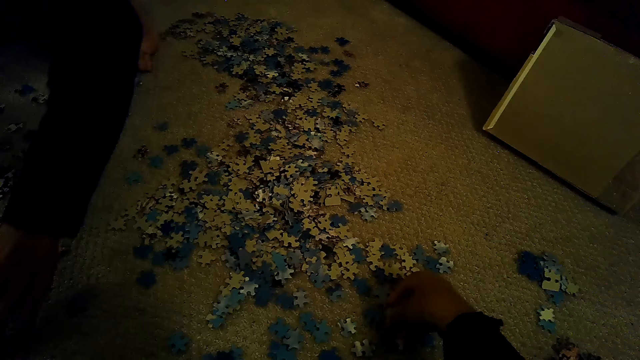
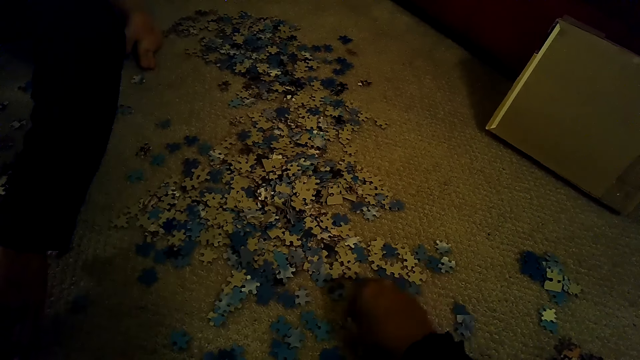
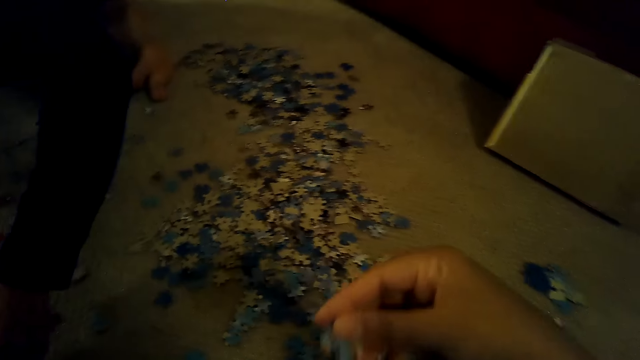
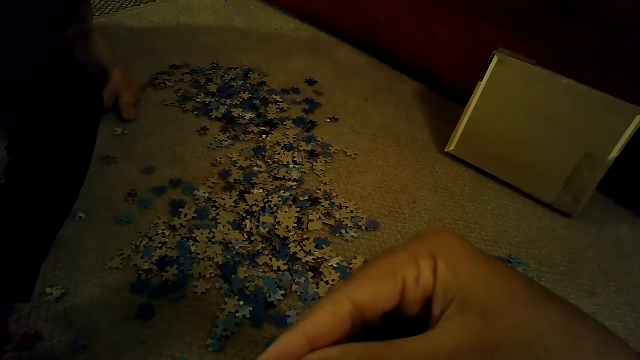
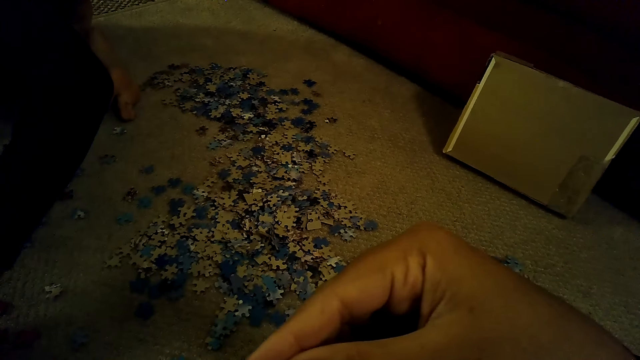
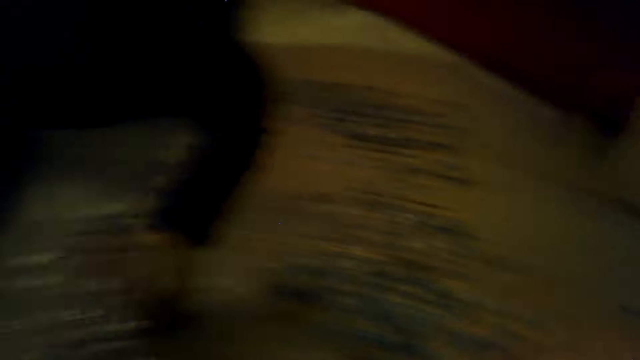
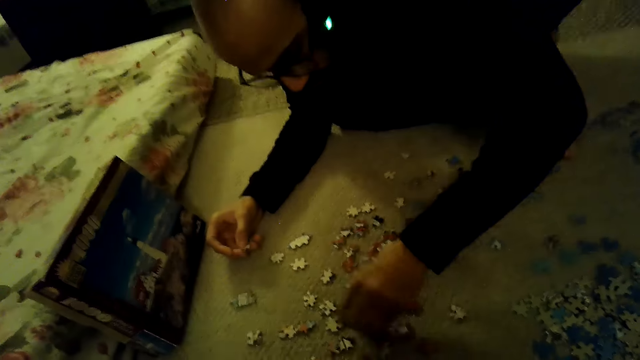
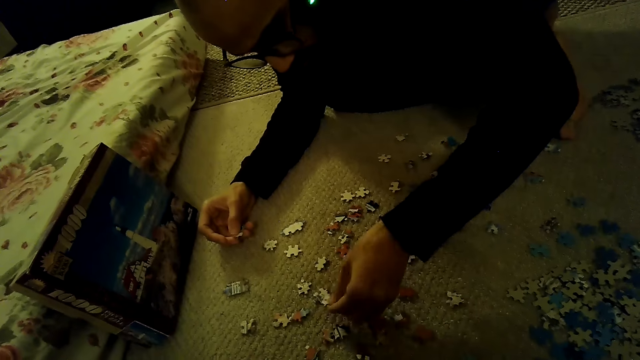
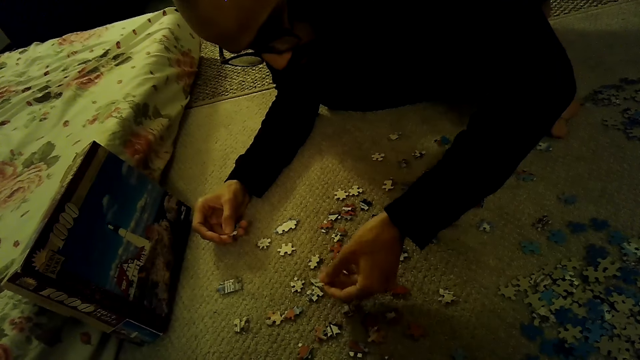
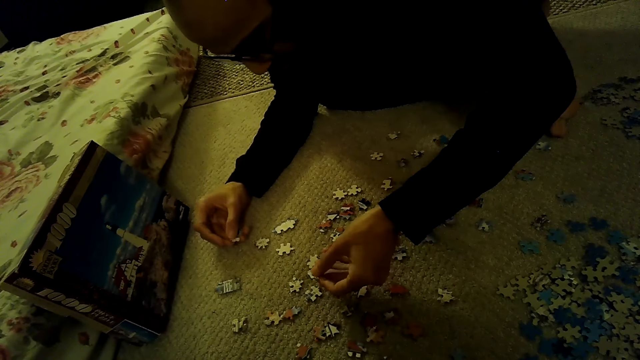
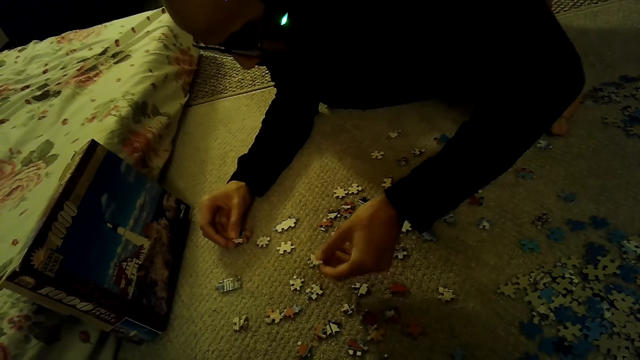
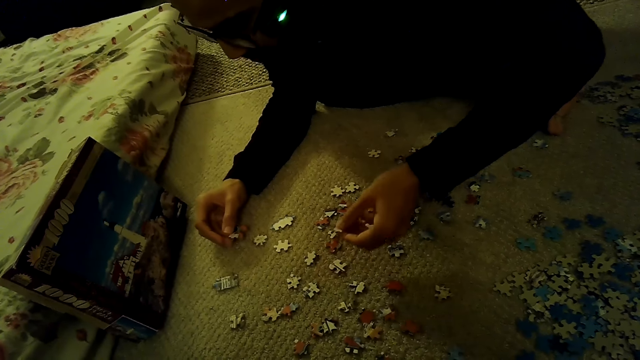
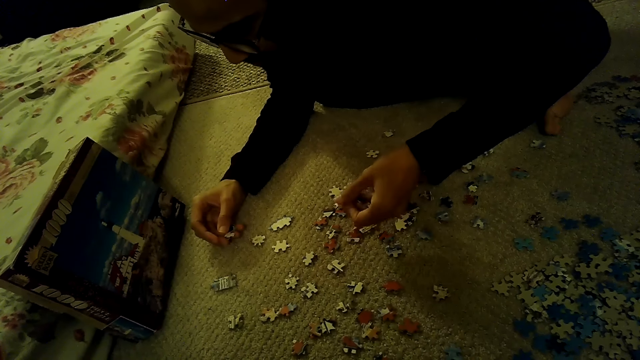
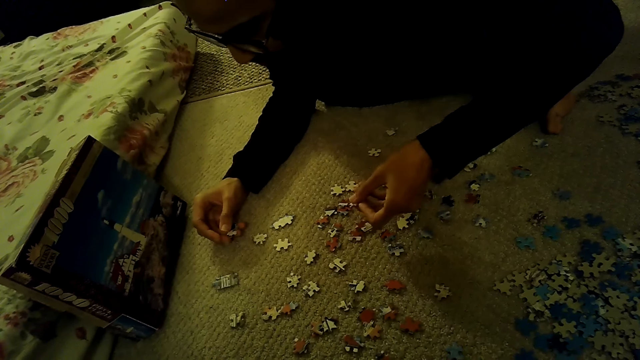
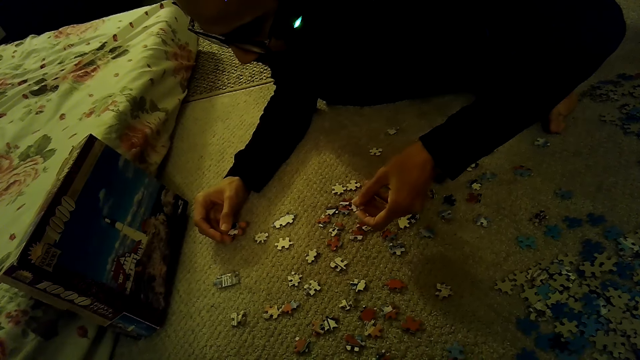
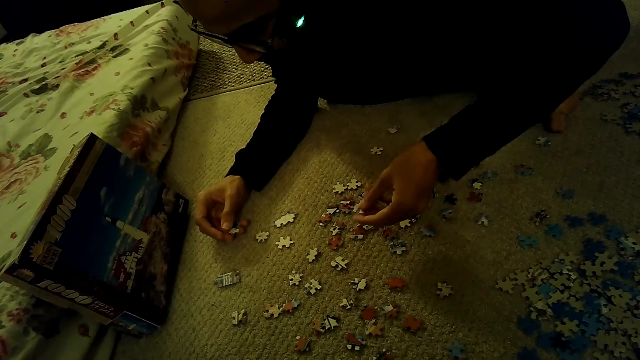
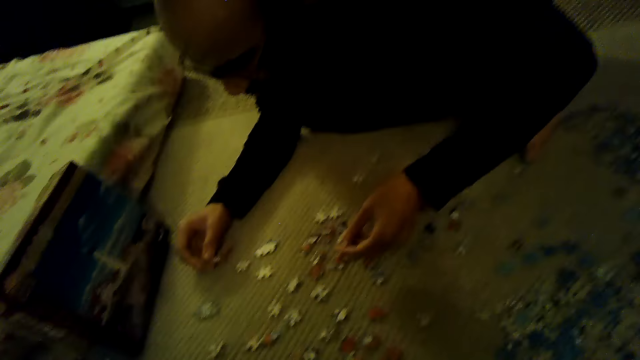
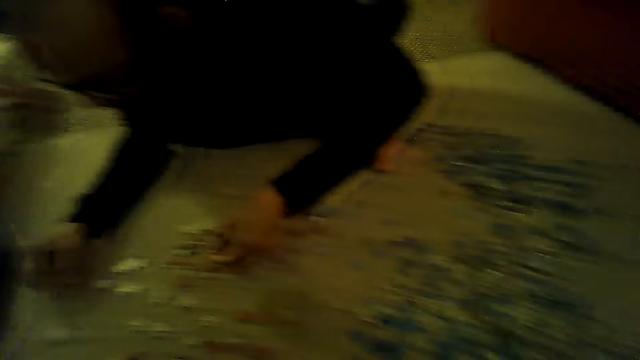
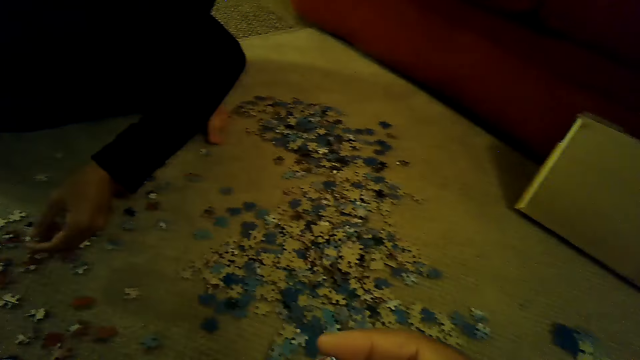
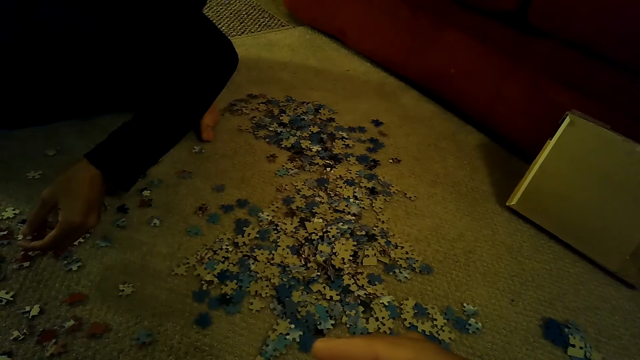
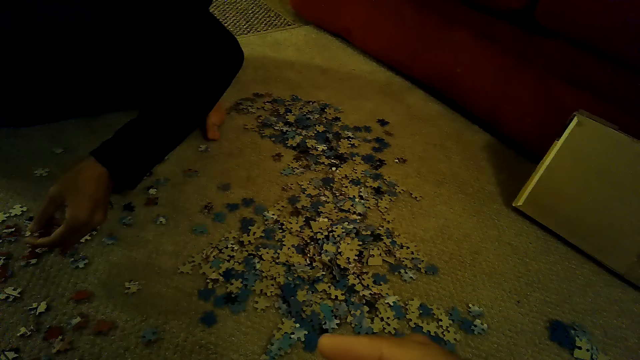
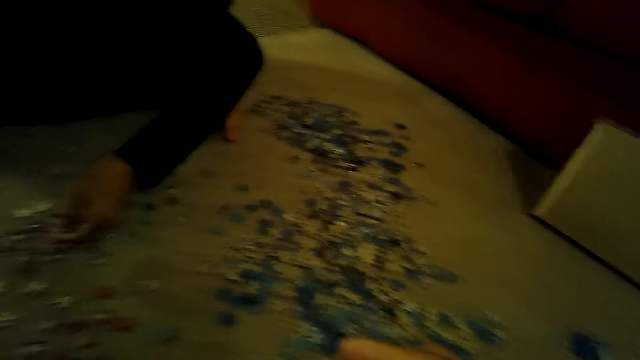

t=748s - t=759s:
A man plays a jigsaw puzzle game. The camera wearer stares at the box of the jigsaw puzzle. They stare at the pieces of the jigsaw puzzle. They look around.

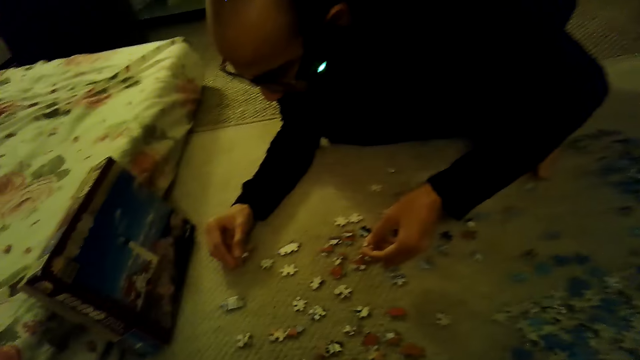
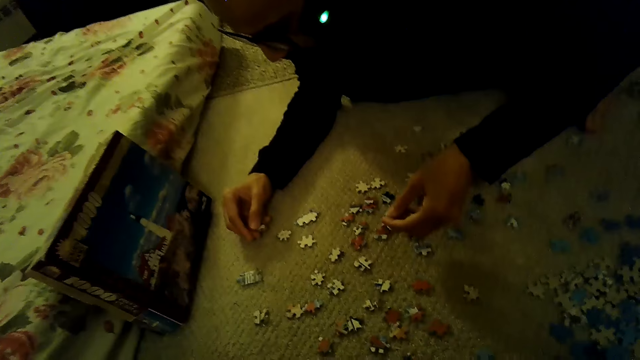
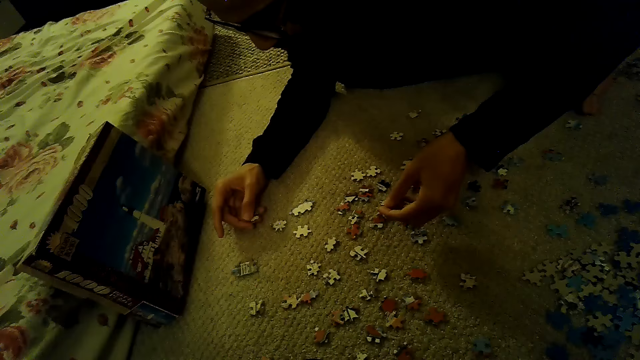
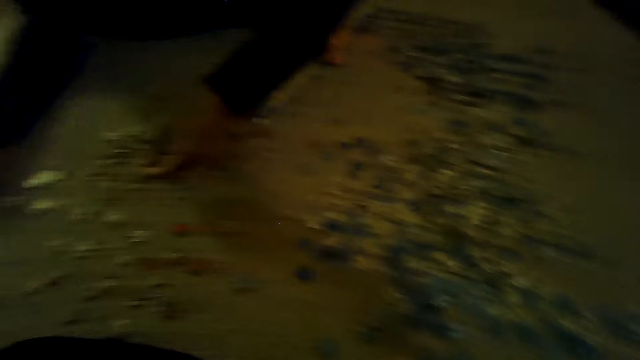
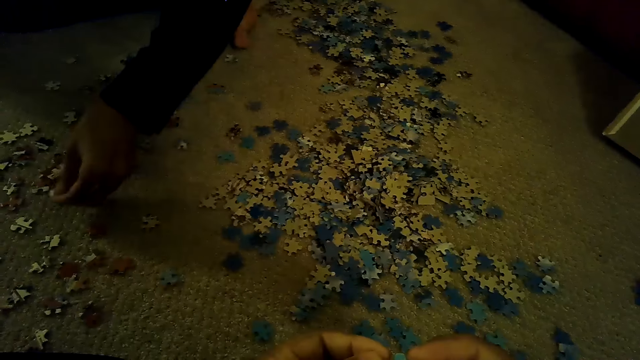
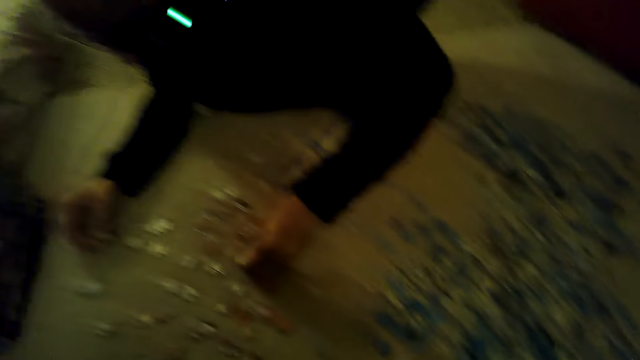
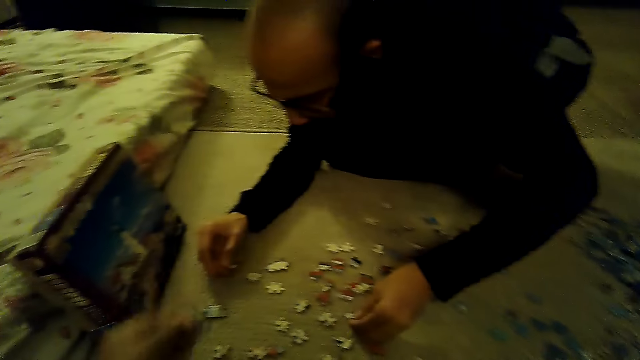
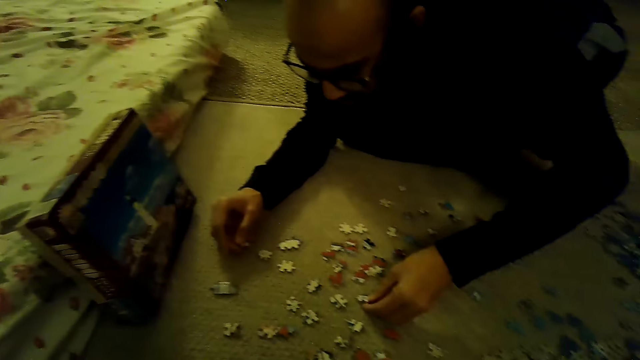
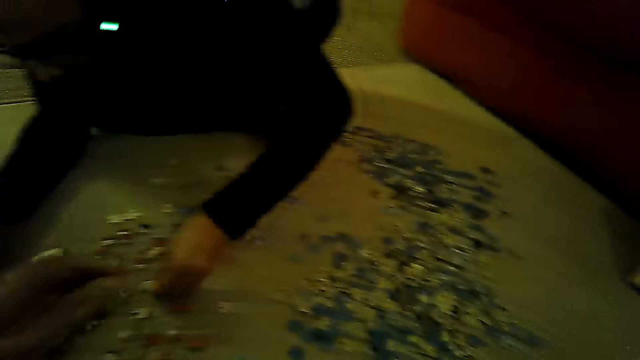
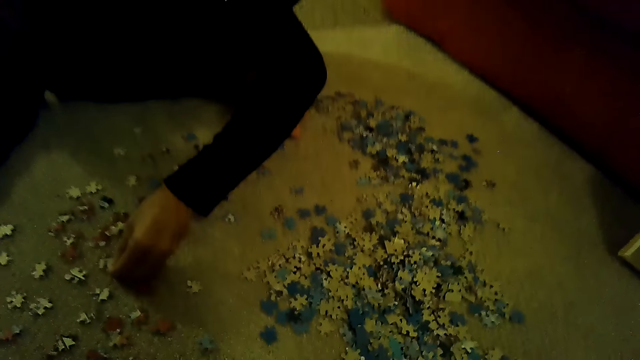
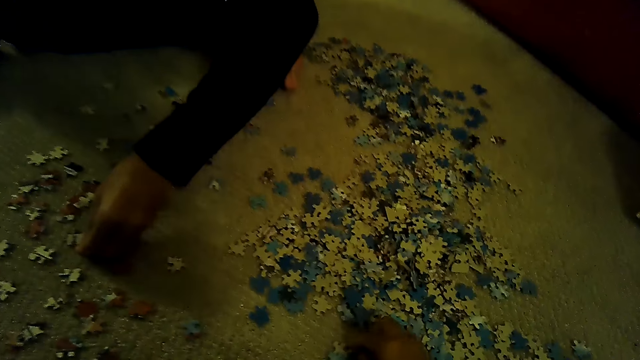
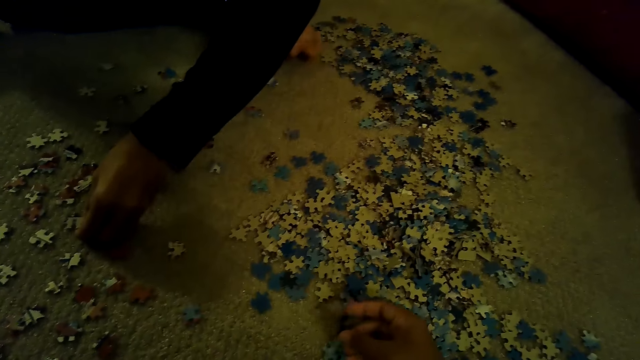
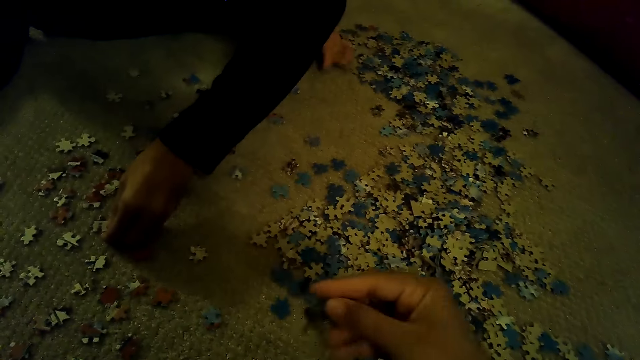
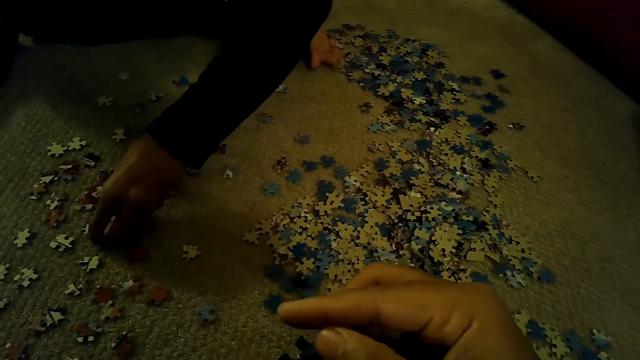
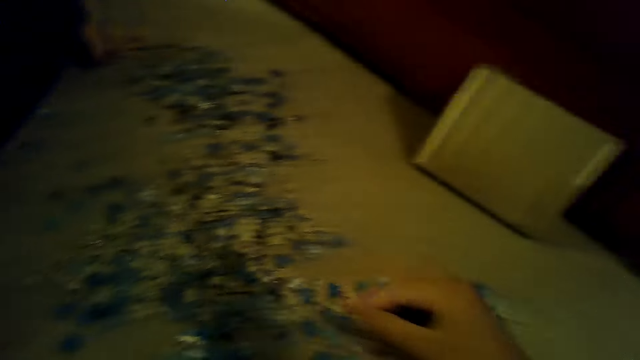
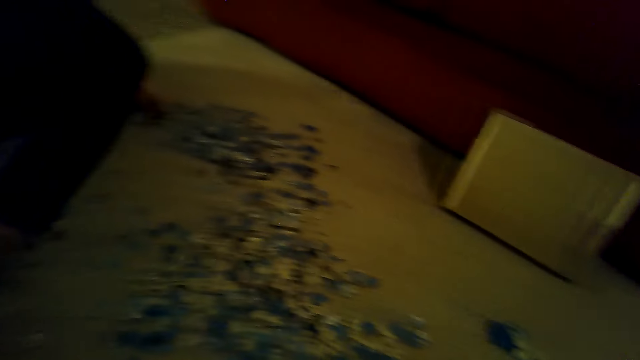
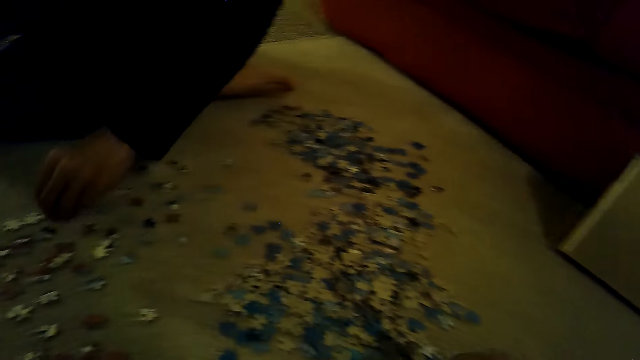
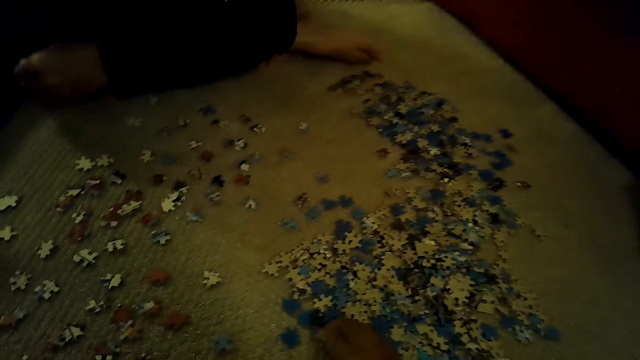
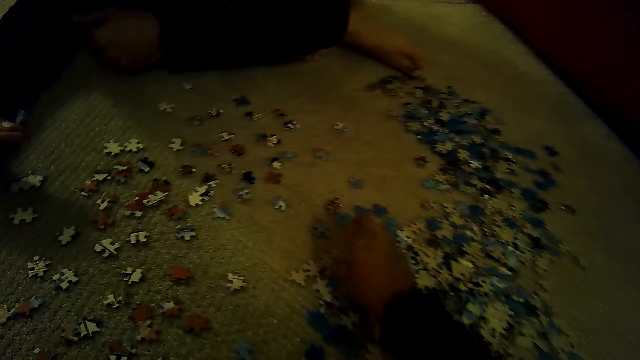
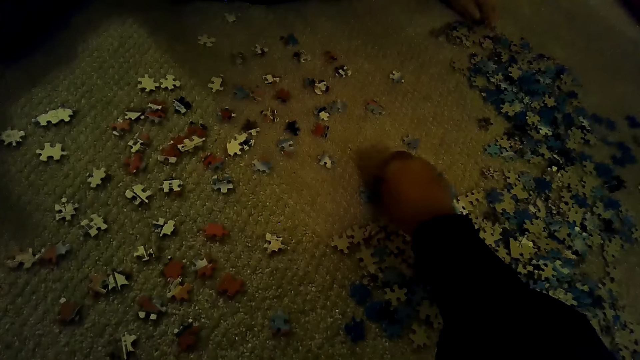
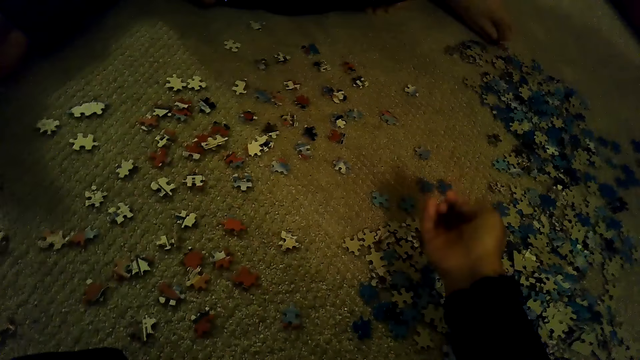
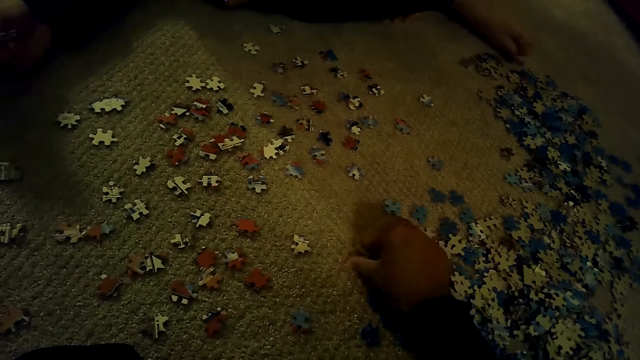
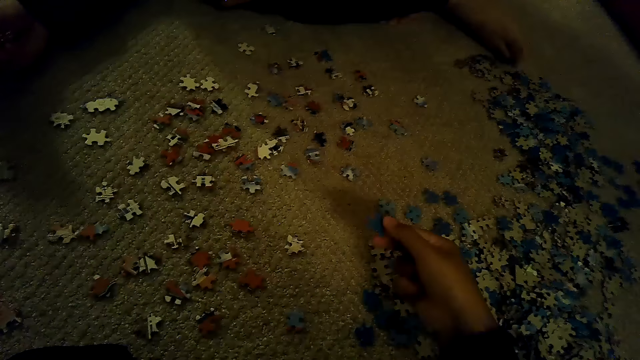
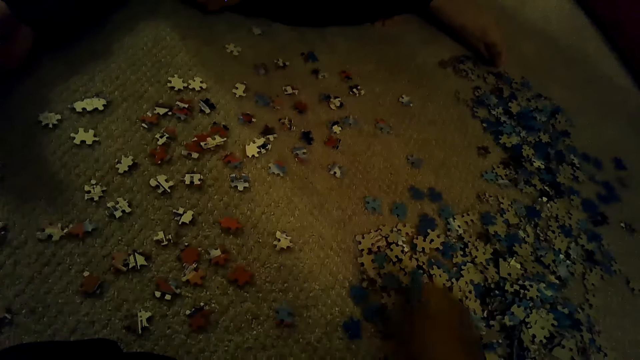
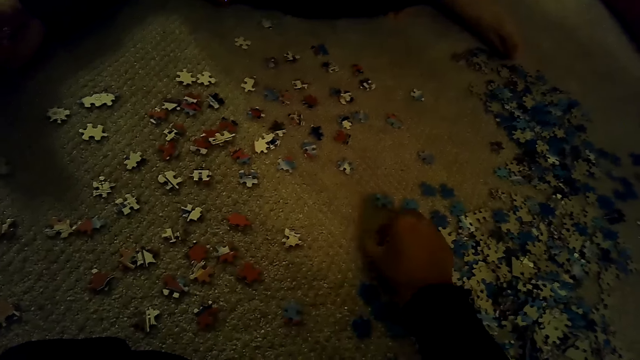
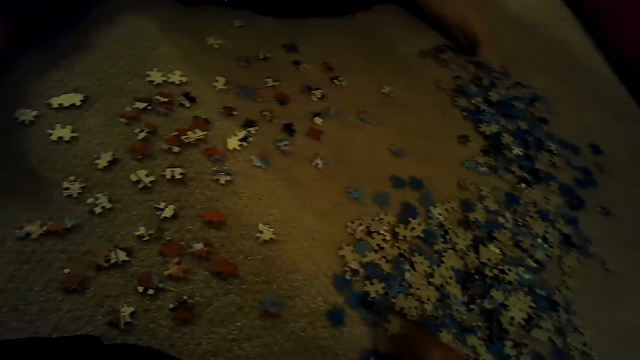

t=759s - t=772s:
The camera wearer stares at the box of a jigsaw puzzle. They stare at the pieces of the jigsaw puzzle. A man plays the jigsaw puzzle game. The camera wearer swings the left hand. They pick up the jigsaw puzzle pieces. They sort the pieces of the jigsaw puzzle.
